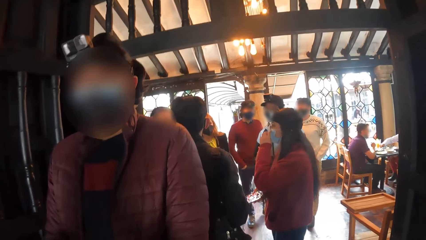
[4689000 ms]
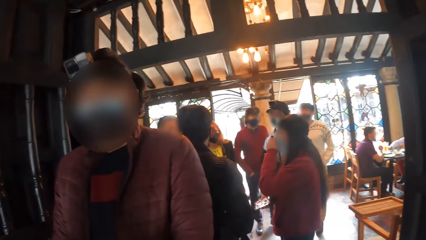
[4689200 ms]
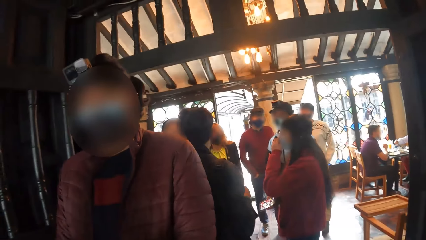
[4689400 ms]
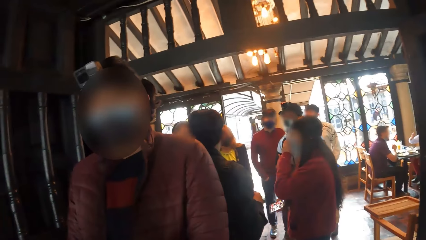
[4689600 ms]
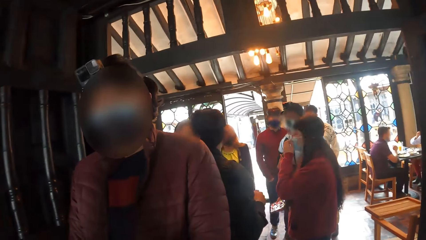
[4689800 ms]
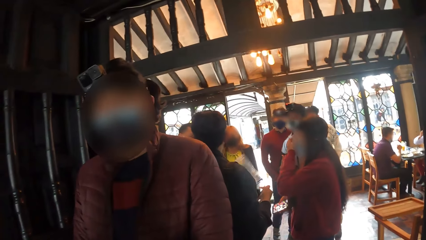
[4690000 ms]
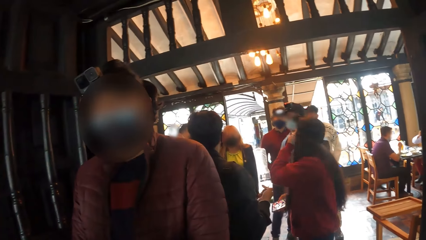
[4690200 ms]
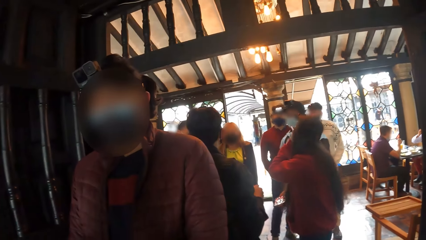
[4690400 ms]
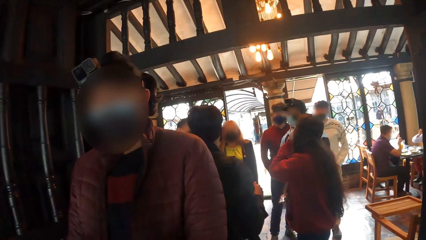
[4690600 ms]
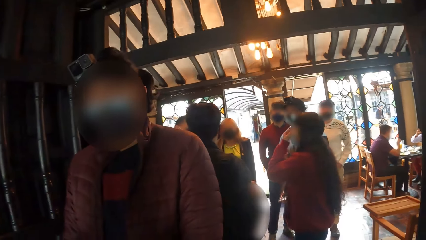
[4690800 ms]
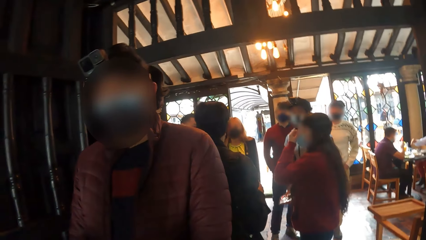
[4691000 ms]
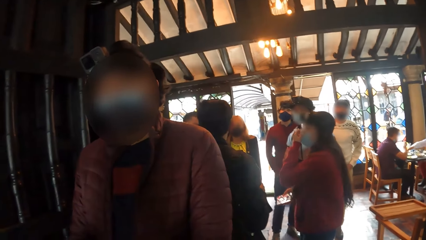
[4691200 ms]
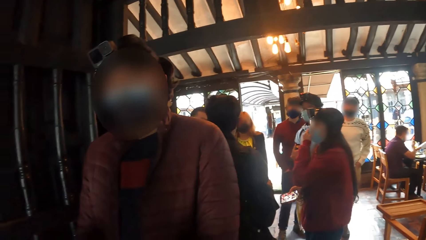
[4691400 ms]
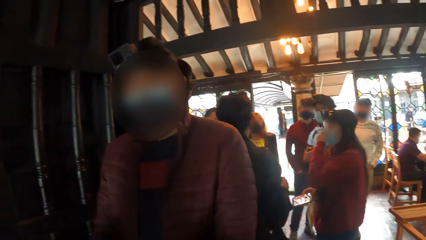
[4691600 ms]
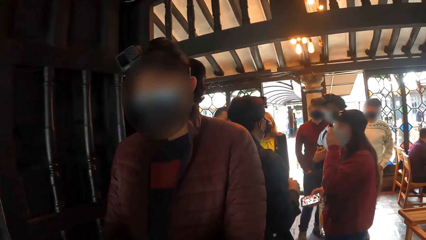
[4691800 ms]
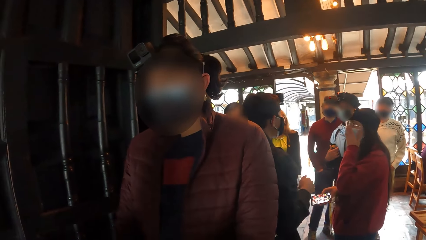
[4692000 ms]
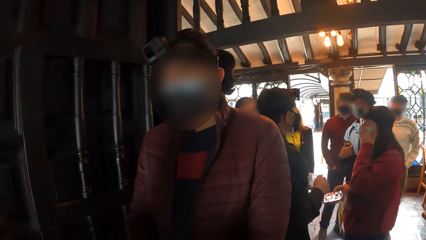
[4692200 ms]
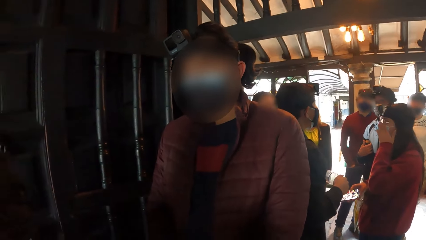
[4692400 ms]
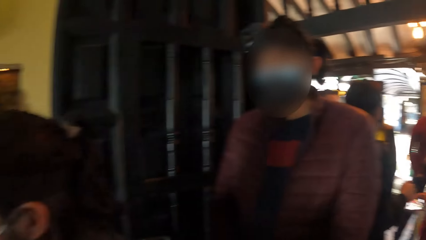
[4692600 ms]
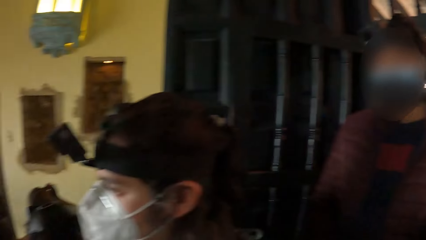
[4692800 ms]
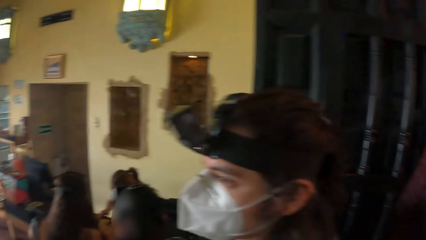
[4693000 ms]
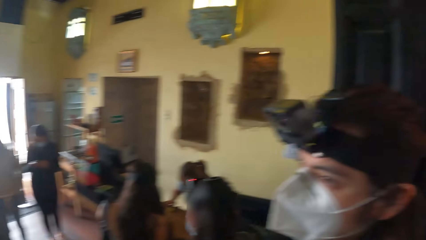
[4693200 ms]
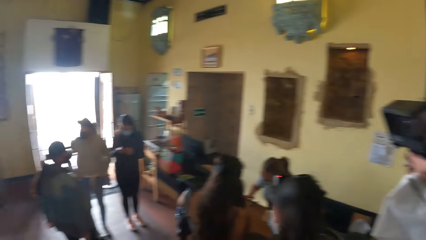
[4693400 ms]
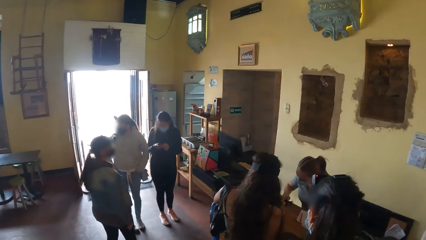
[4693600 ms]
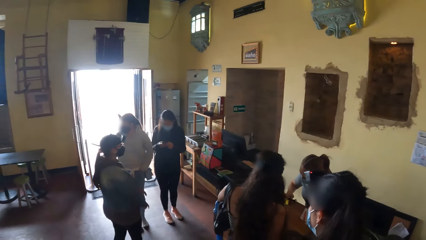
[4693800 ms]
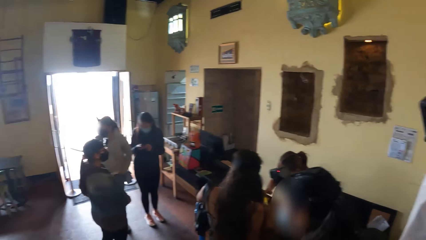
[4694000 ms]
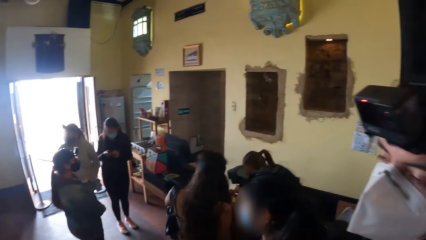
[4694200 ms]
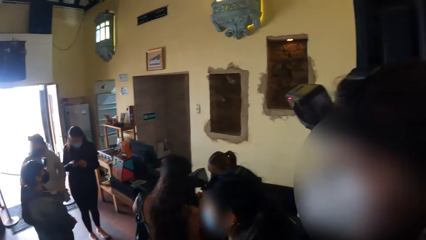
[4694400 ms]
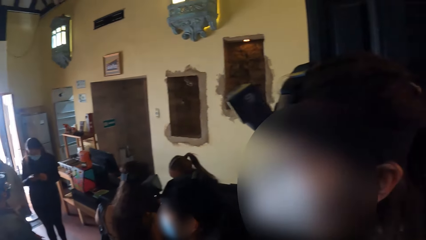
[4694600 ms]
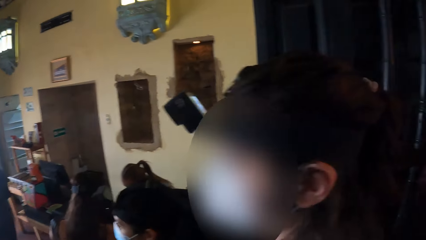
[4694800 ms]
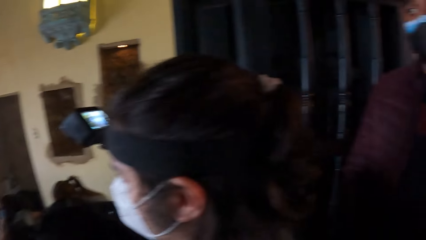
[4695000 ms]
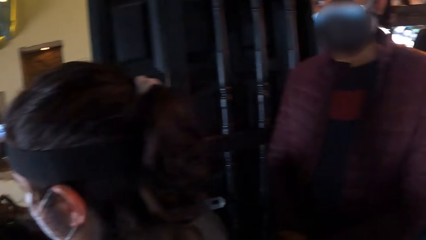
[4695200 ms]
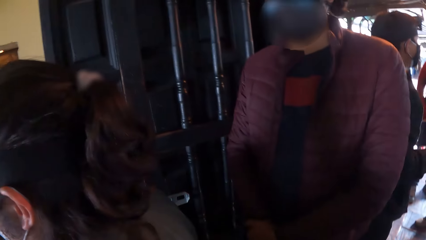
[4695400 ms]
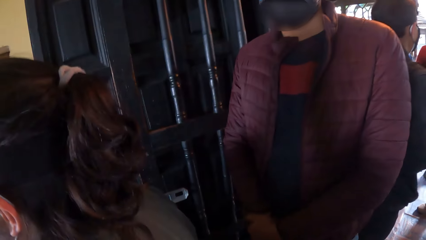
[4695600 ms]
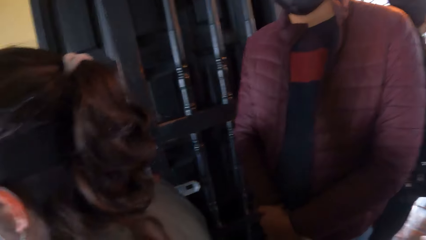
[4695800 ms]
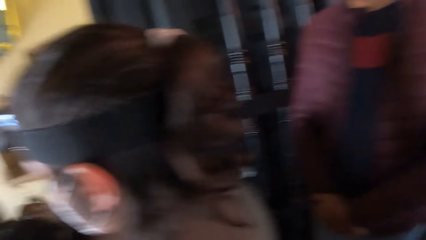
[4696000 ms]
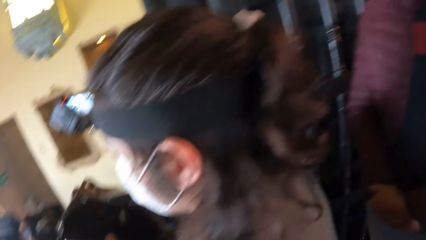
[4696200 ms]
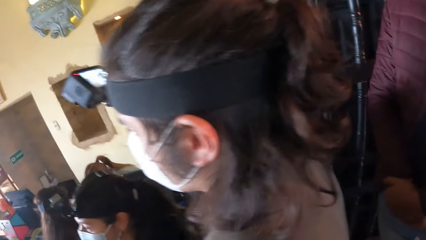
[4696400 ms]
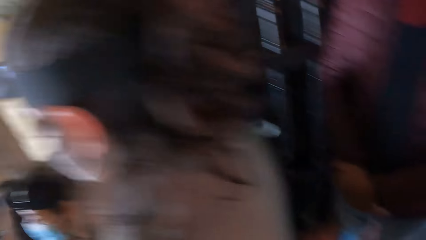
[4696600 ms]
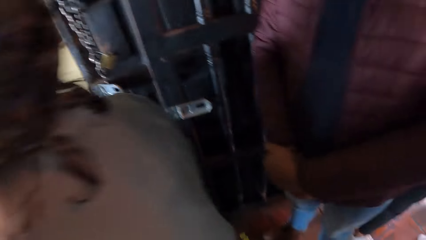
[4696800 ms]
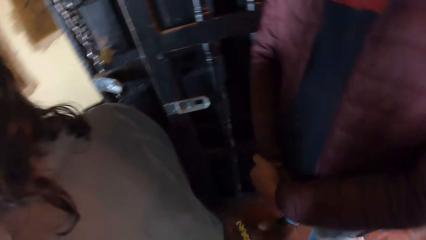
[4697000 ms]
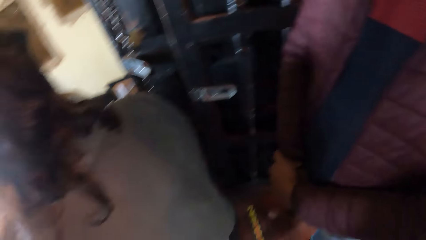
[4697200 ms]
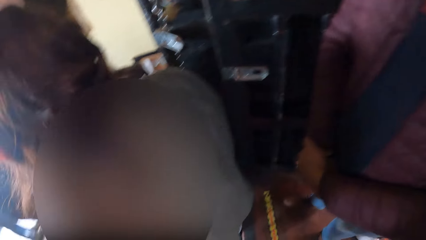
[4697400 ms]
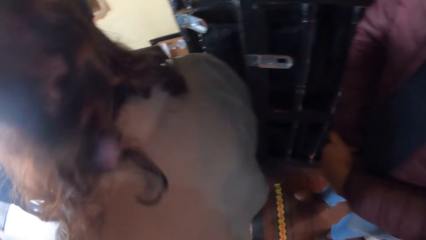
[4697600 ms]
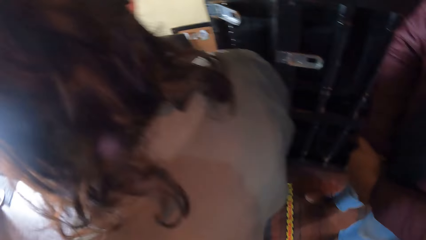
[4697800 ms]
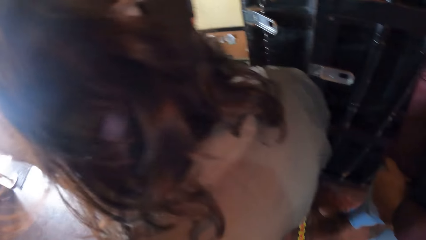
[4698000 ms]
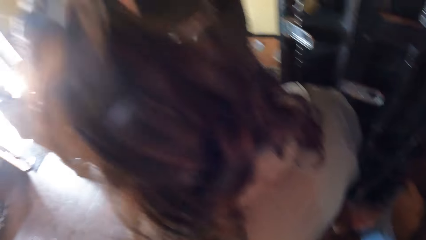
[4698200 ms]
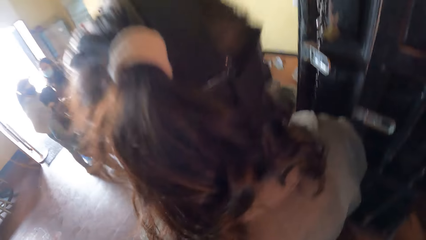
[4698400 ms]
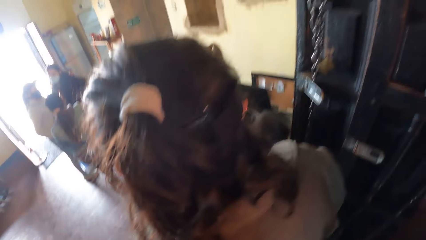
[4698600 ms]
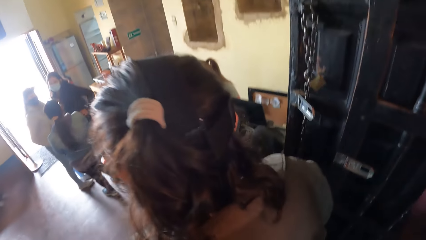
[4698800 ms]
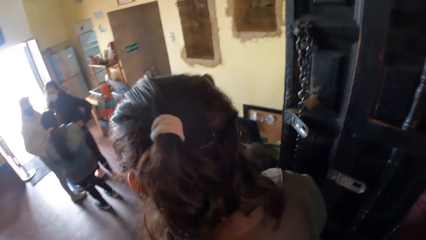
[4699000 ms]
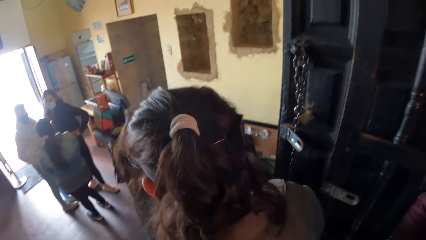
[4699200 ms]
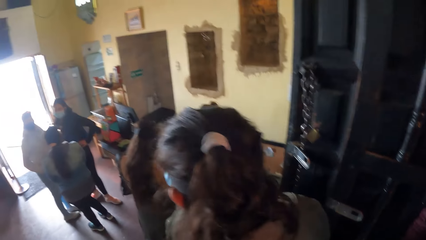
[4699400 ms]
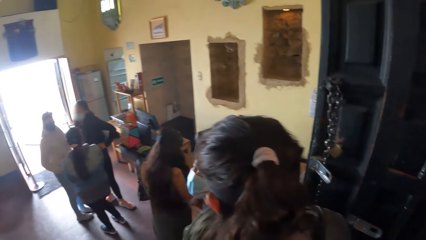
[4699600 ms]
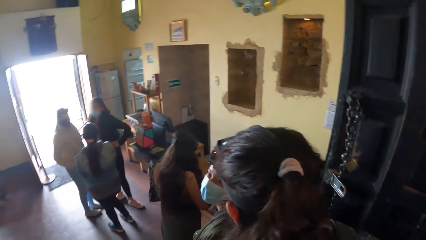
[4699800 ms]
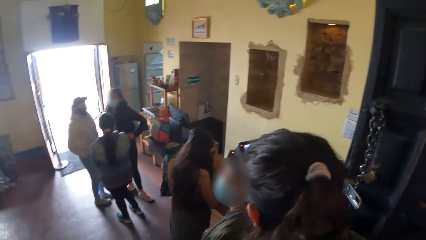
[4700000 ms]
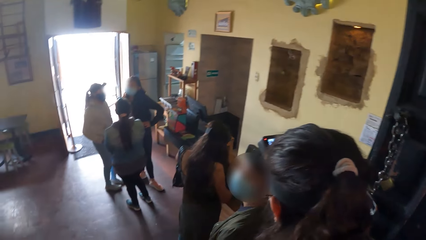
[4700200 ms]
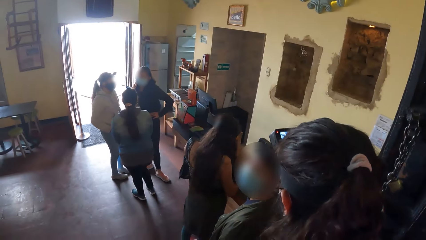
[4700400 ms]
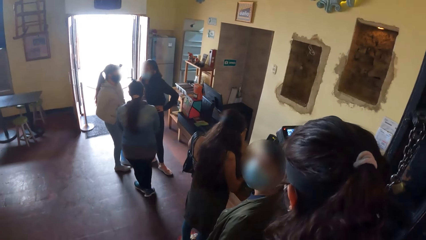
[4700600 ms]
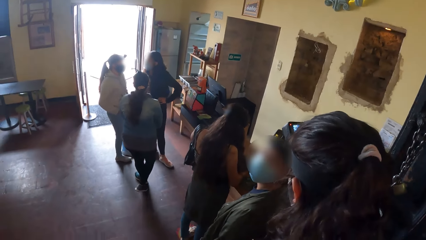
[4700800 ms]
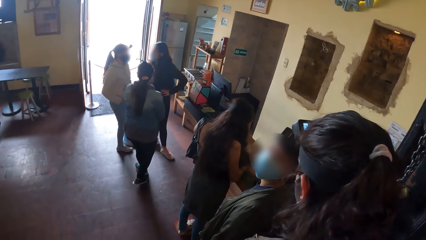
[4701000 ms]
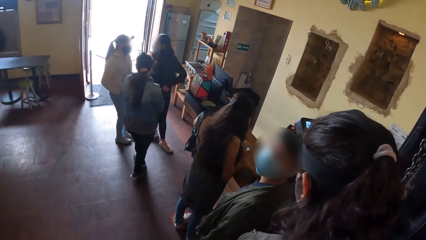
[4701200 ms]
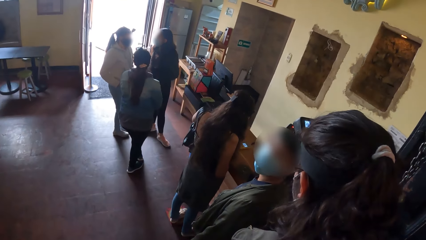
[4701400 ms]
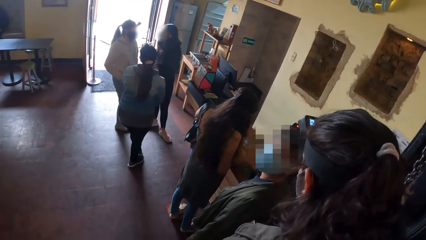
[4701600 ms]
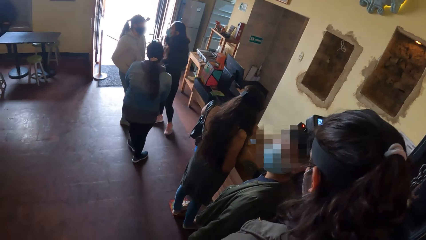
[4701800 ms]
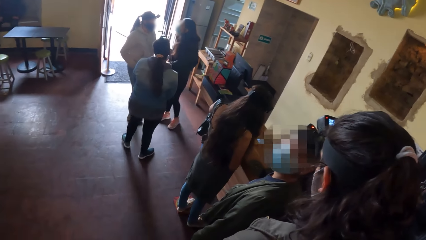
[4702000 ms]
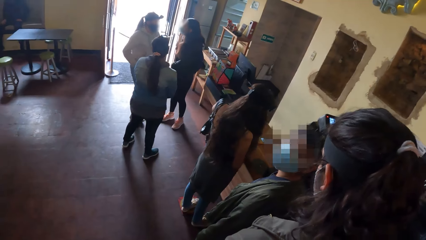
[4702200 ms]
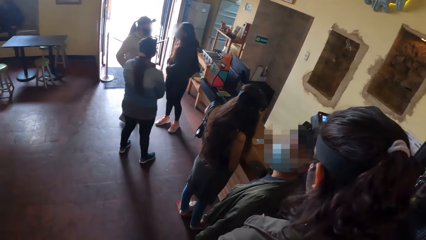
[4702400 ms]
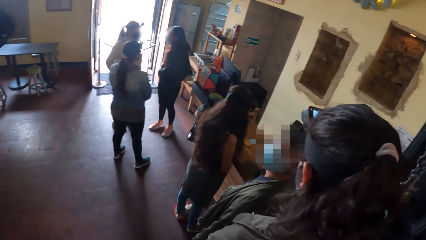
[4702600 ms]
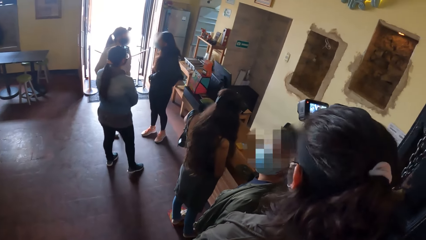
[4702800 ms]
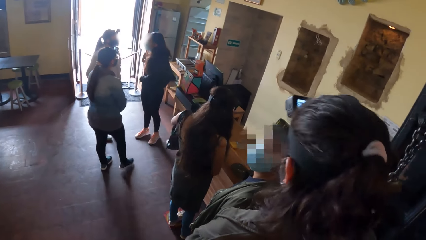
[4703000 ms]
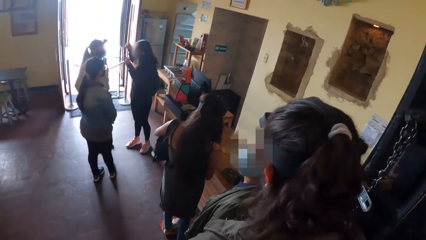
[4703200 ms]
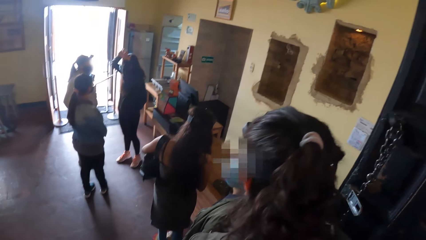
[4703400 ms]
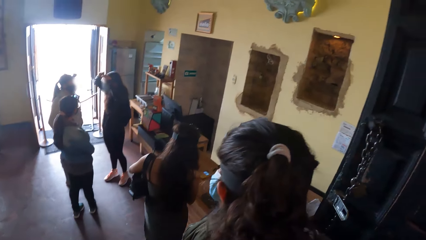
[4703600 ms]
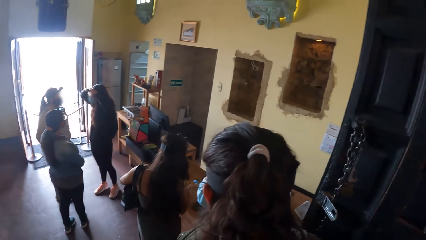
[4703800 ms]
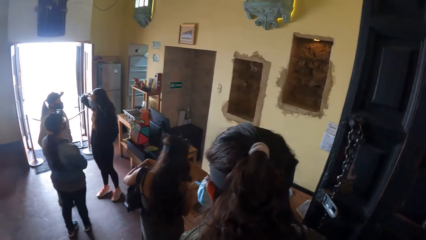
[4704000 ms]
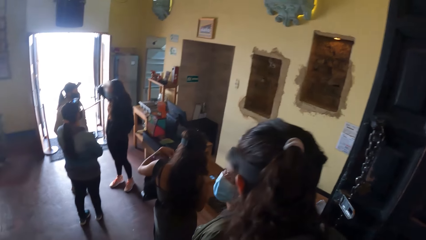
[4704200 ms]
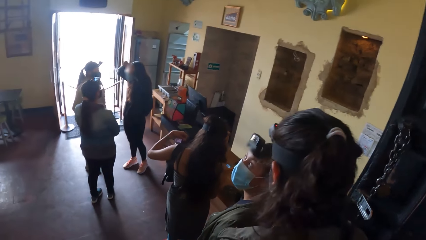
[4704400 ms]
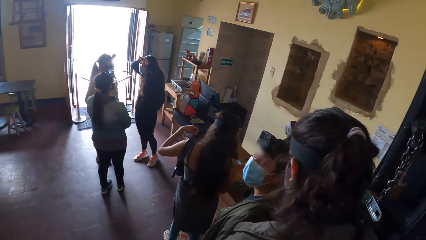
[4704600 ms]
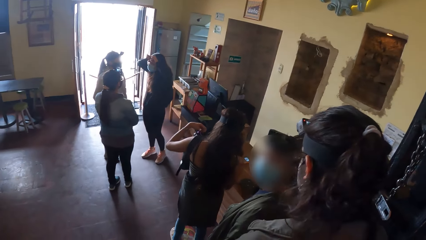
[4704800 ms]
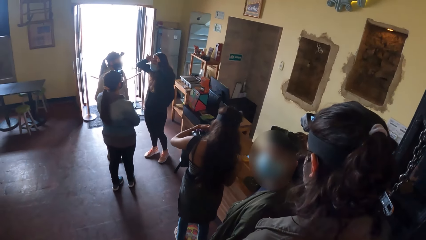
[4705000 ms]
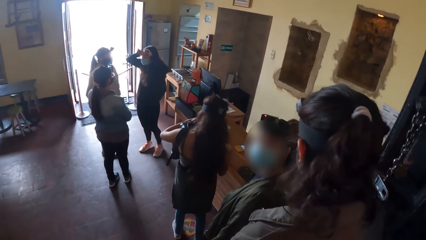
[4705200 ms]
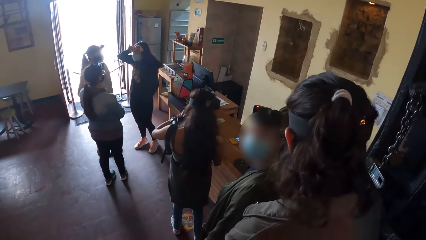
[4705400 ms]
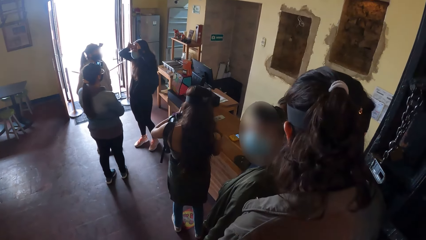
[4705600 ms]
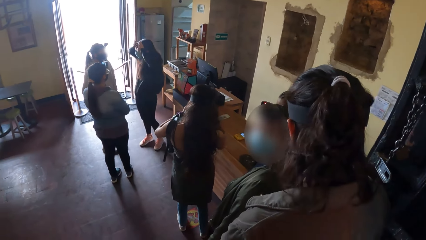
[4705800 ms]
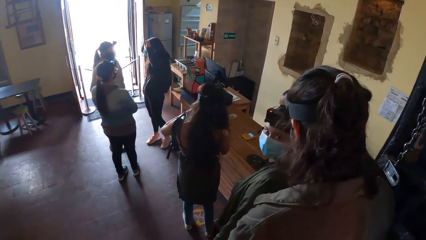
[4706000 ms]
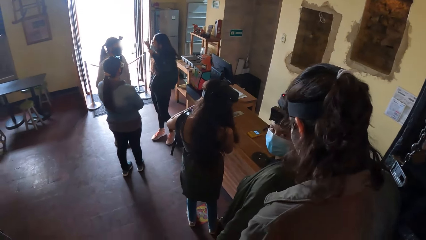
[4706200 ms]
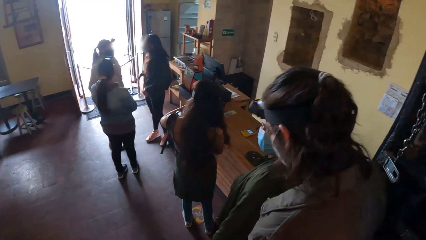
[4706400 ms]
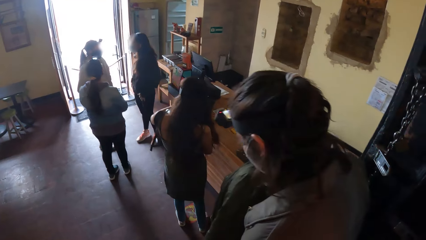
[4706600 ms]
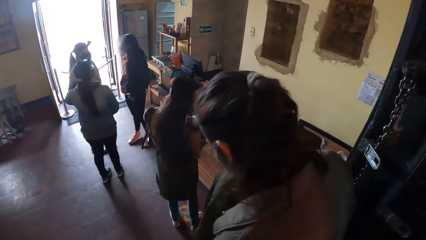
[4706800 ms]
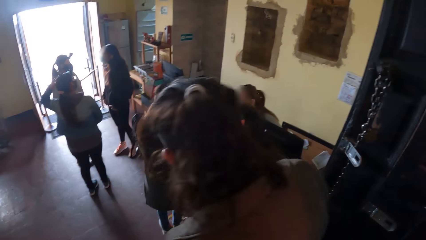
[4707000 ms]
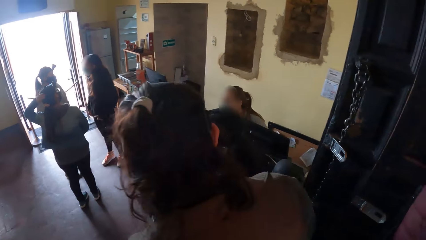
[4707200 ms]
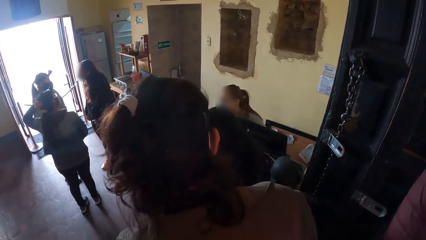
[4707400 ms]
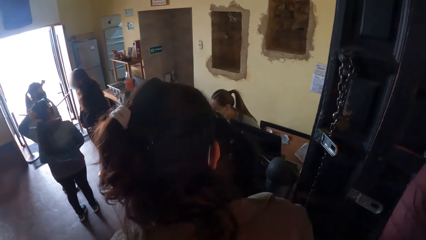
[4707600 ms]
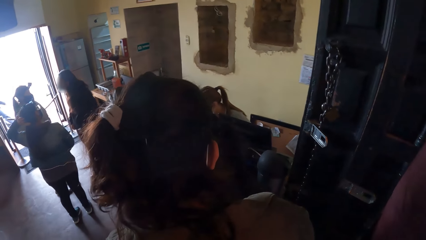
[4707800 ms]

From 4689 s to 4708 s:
The woman interacts with another woman.
